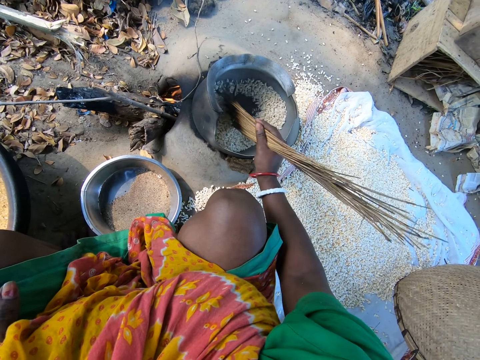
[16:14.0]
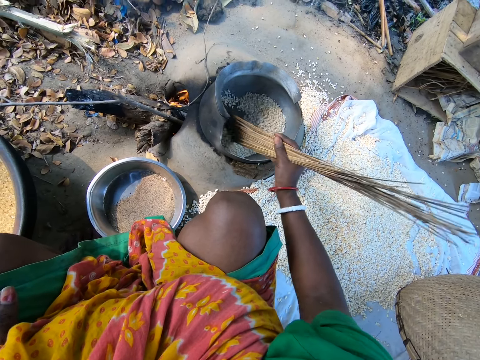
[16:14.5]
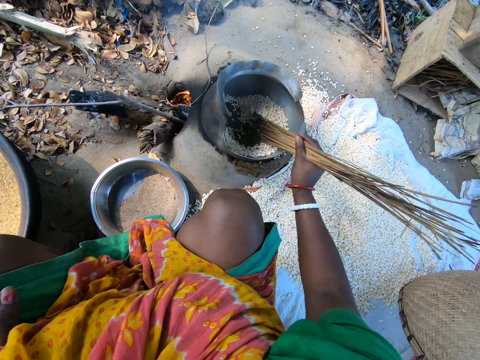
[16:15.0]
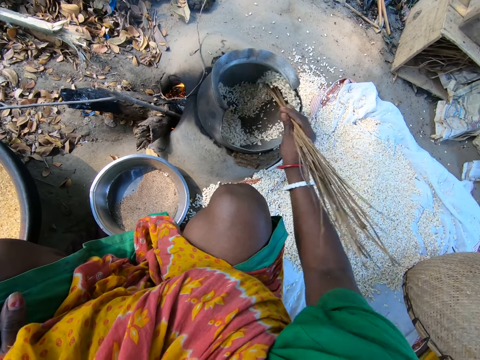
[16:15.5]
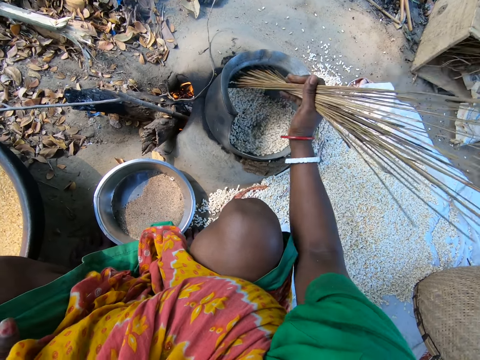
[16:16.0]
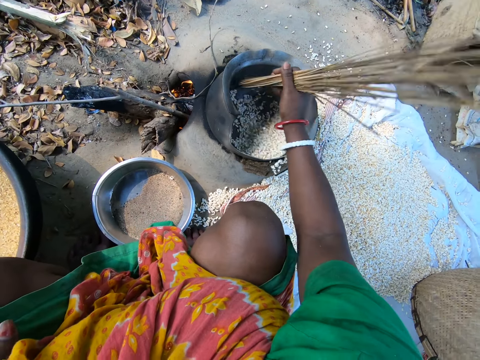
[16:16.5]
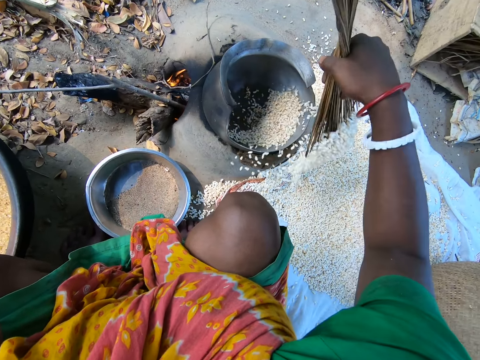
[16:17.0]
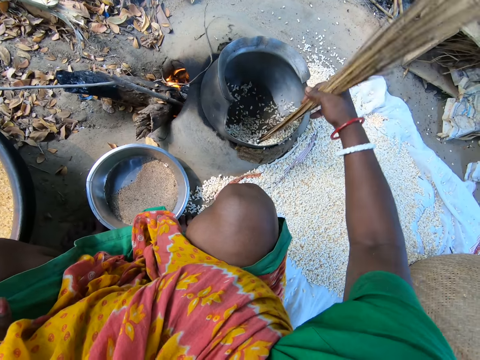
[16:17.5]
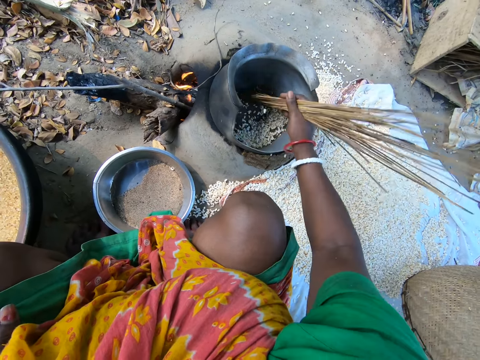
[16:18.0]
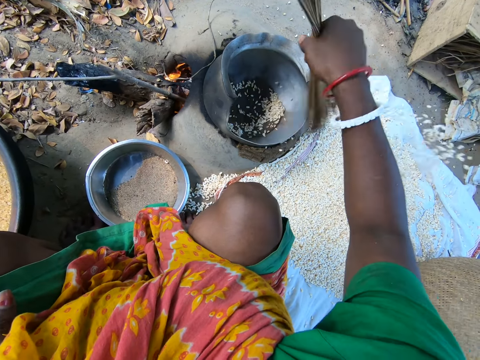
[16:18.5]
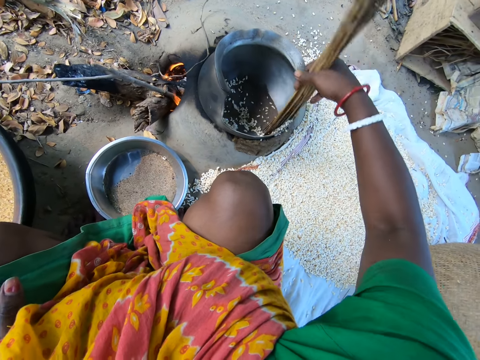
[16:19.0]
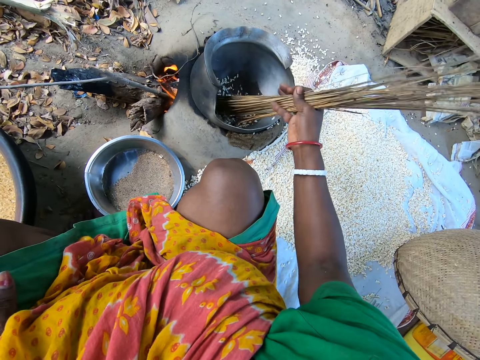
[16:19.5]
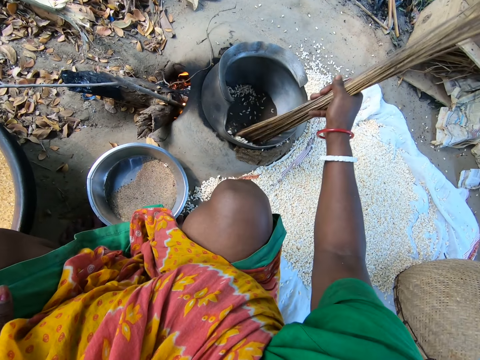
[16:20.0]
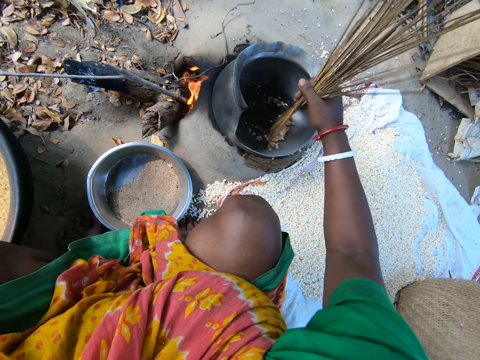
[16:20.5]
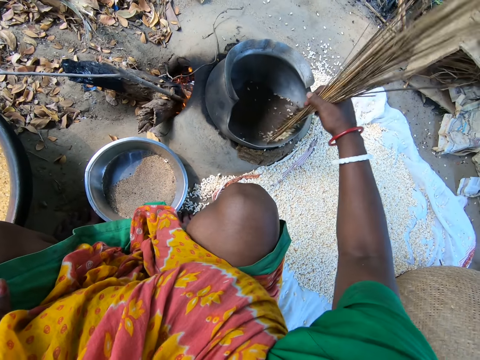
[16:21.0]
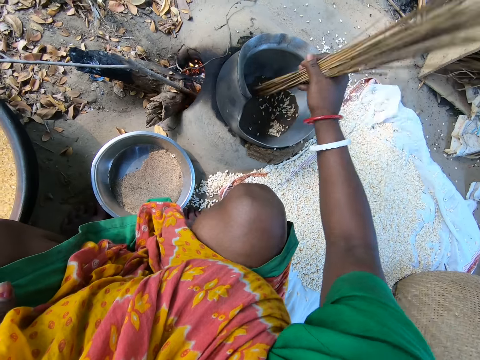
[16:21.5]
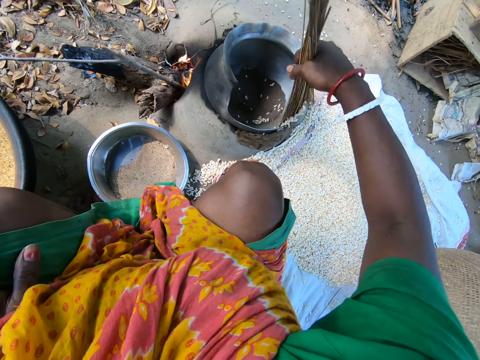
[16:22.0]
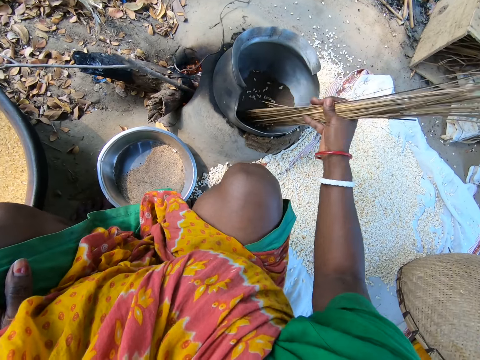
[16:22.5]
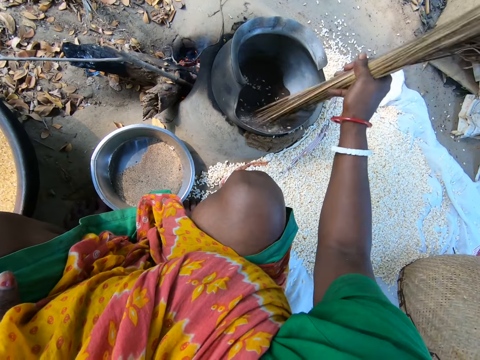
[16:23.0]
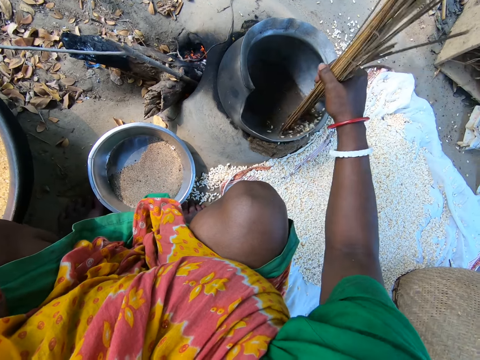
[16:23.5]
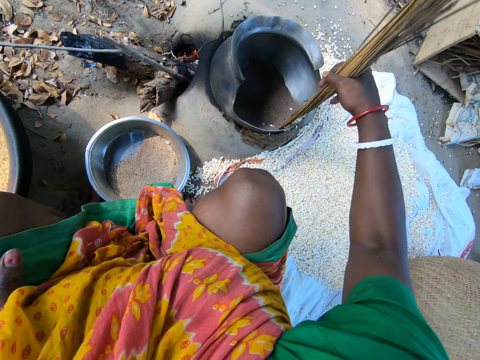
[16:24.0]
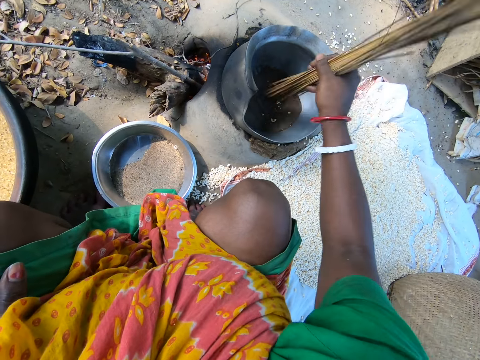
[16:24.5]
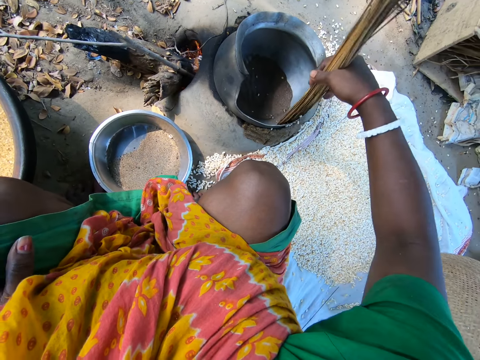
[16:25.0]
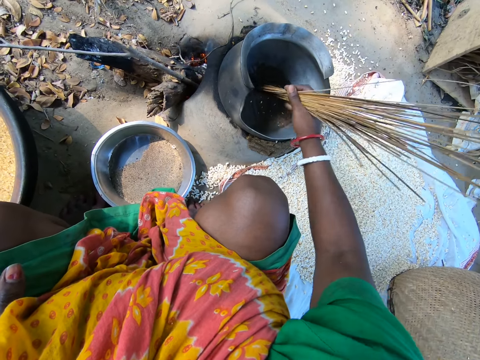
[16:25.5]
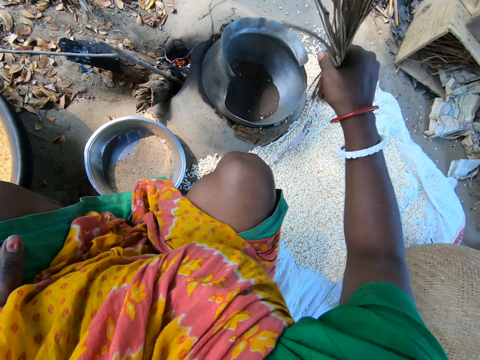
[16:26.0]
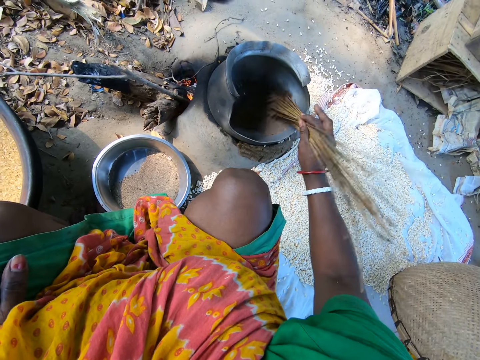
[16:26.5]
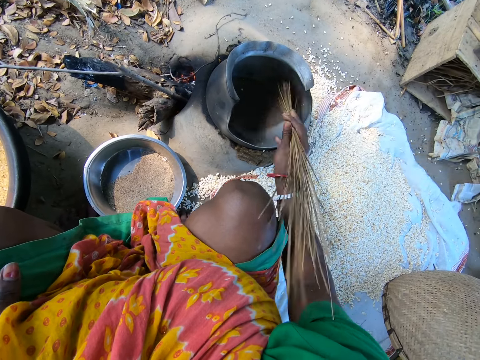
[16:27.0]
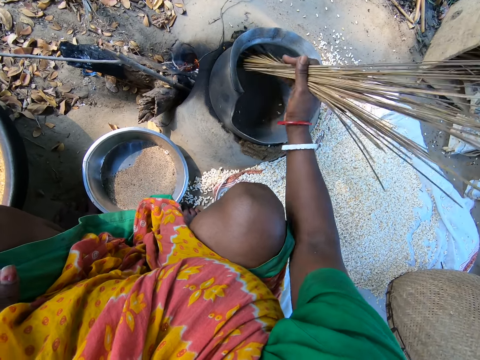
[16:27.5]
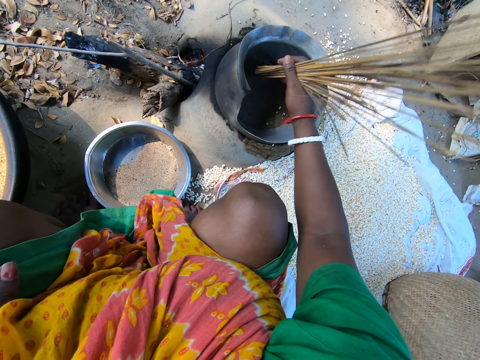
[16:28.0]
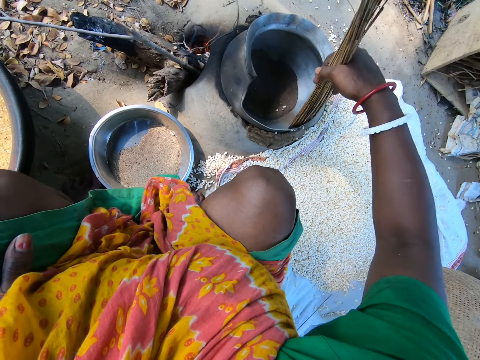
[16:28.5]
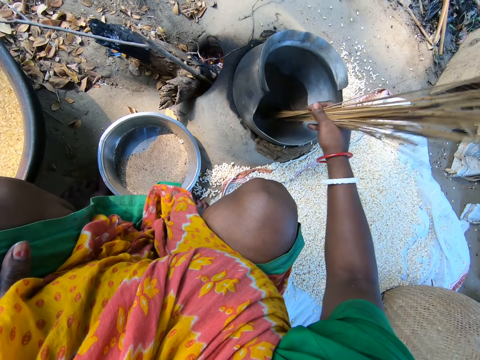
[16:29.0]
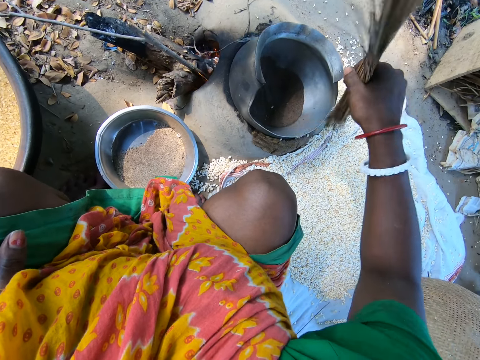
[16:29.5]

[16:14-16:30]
The camera wearer pours the grains on the sack on the ground with the sticks. They remove the grains from the pot. They mix up the grains in the pot with the sticks. They pour the grains on the sack on the ground with the sticks. They mix up the grains in the pot with the sticks.

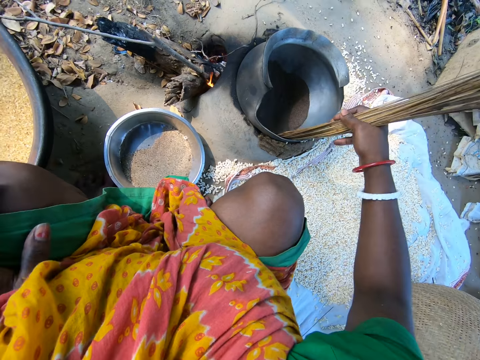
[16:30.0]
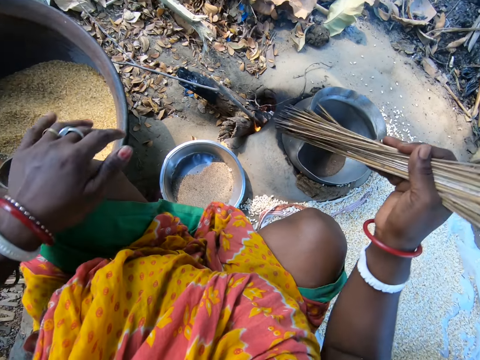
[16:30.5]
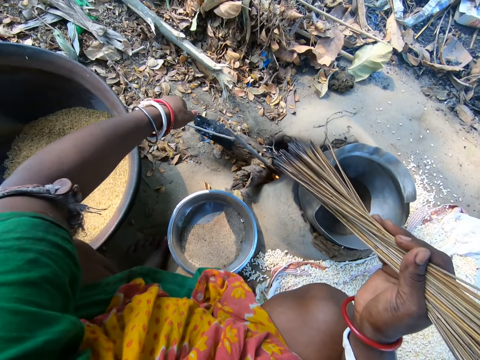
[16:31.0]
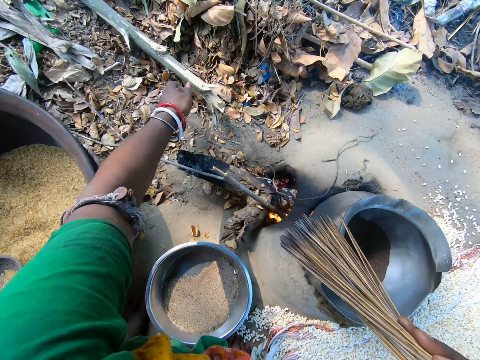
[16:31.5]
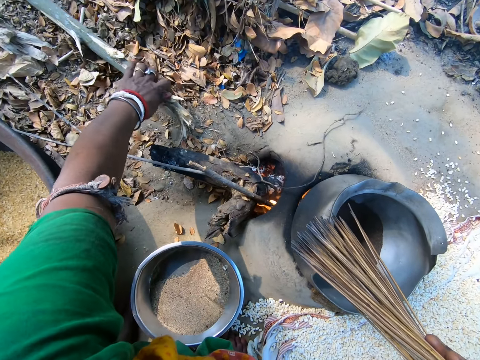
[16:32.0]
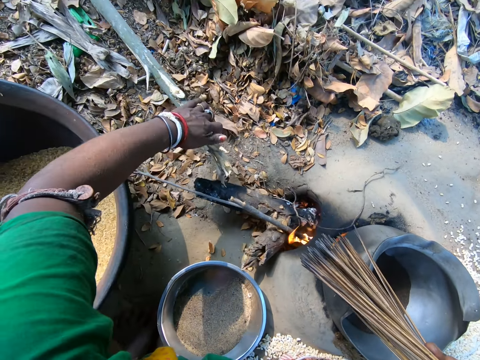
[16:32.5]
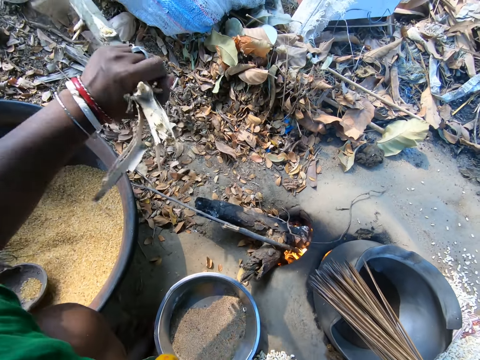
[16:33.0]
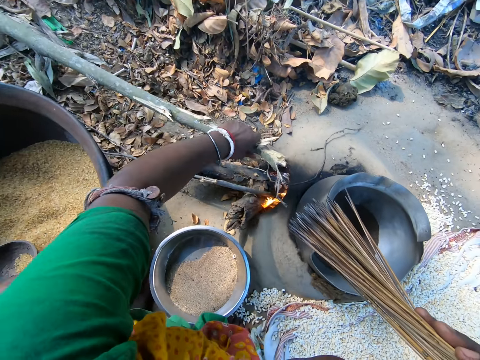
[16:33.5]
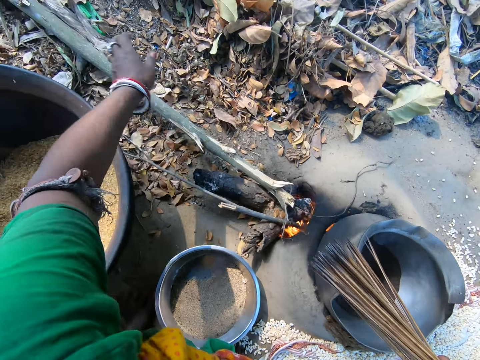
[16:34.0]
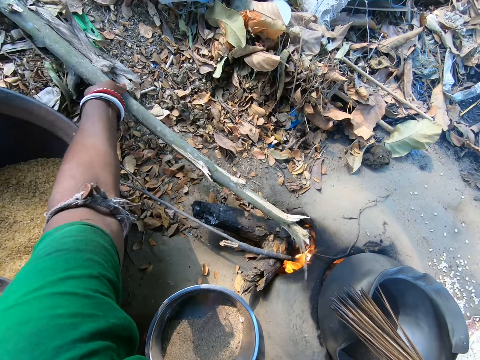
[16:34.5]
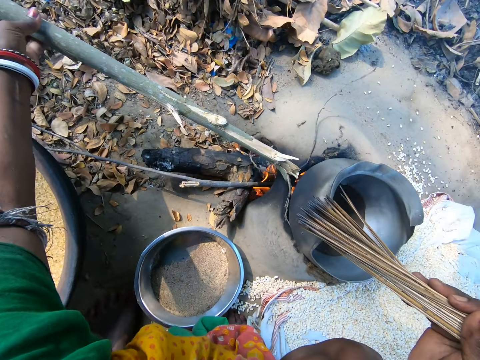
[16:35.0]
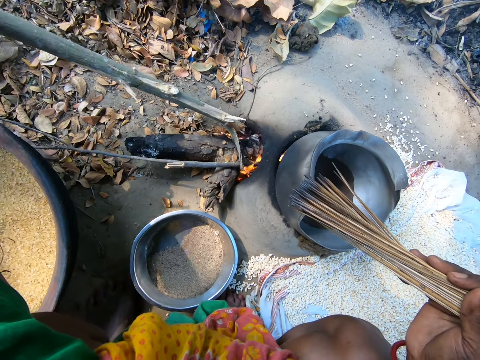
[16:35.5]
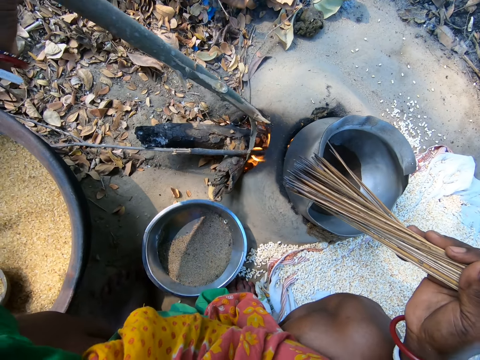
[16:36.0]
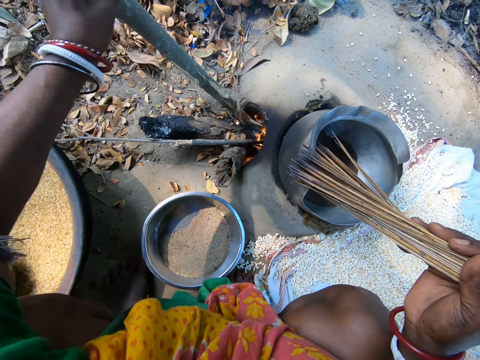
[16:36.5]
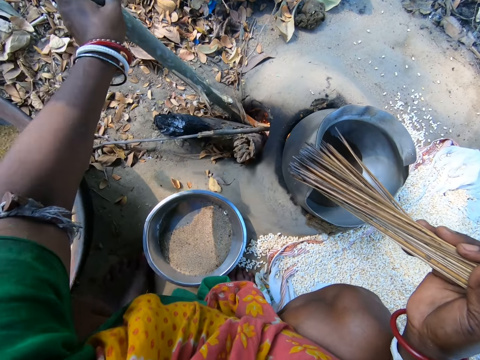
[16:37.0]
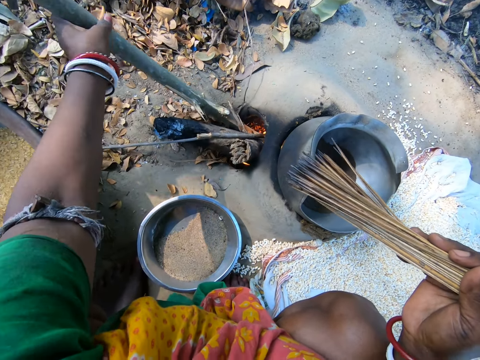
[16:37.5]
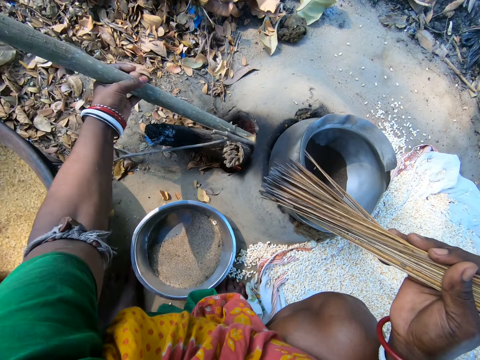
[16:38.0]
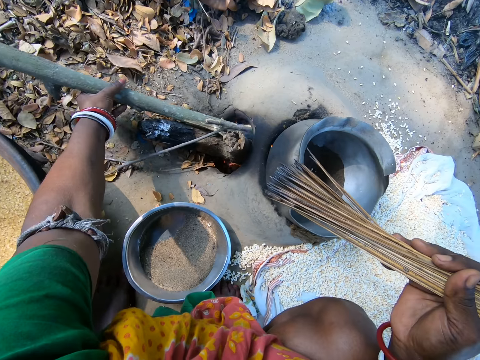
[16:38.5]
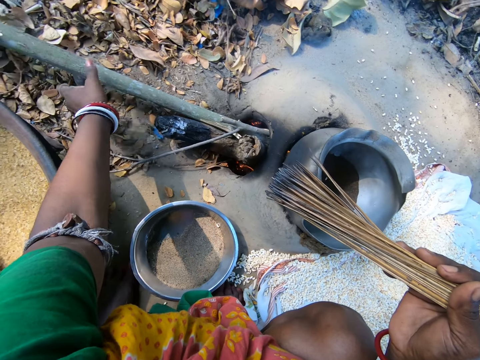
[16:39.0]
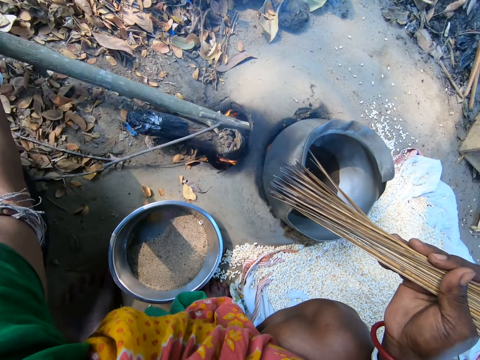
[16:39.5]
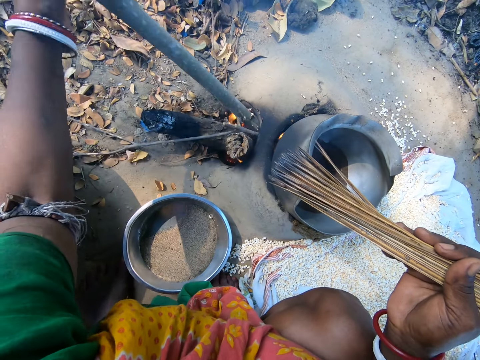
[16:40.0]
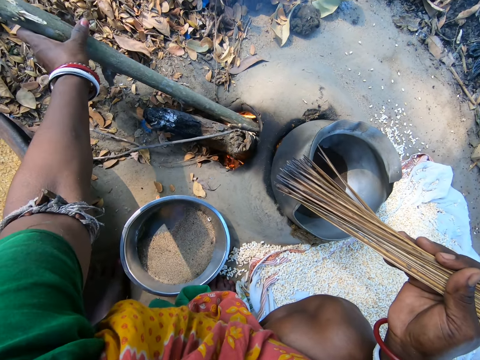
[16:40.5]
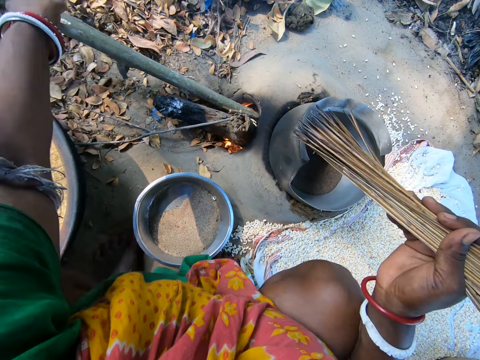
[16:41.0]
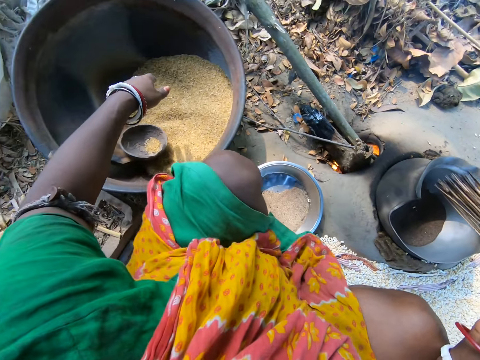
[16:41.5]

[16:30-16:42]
The camera wearer picks the firewood. They put the firewood in the fire.
